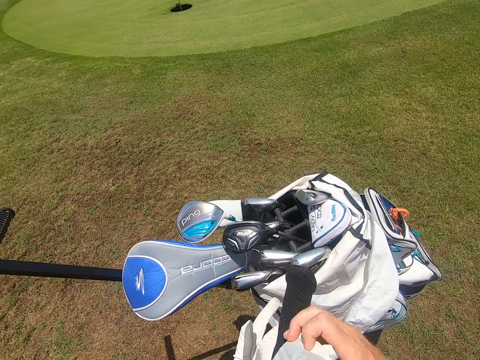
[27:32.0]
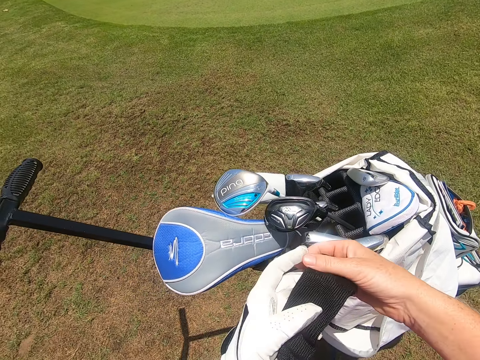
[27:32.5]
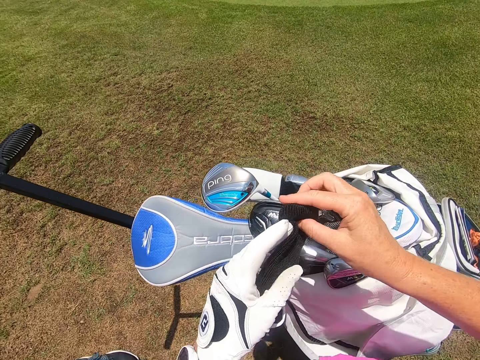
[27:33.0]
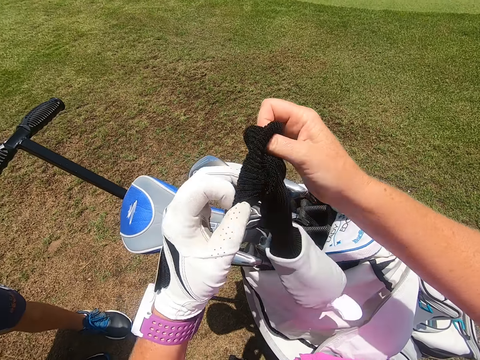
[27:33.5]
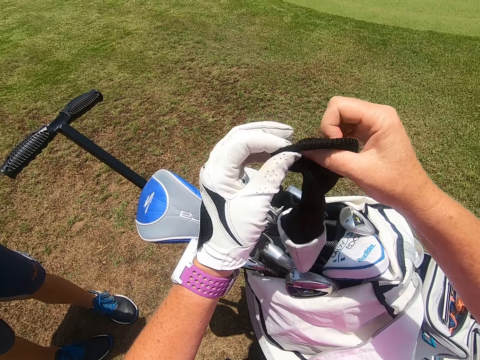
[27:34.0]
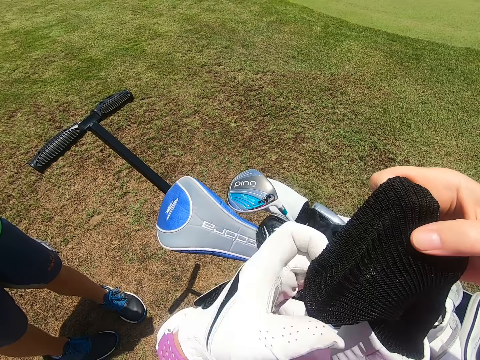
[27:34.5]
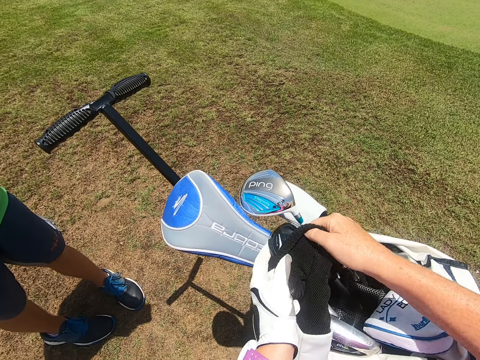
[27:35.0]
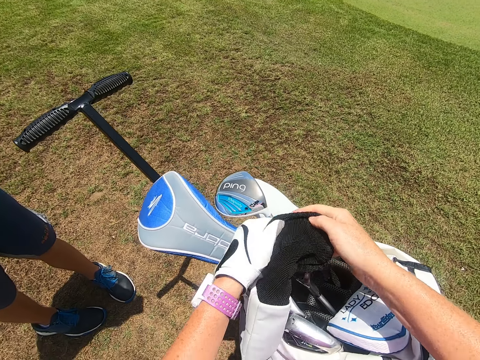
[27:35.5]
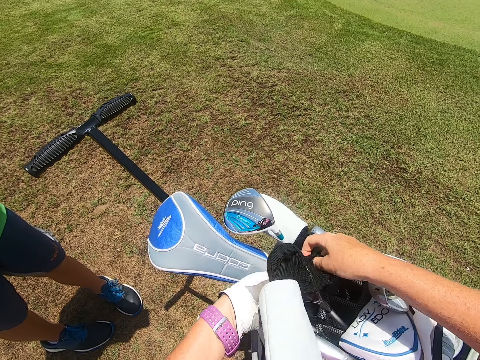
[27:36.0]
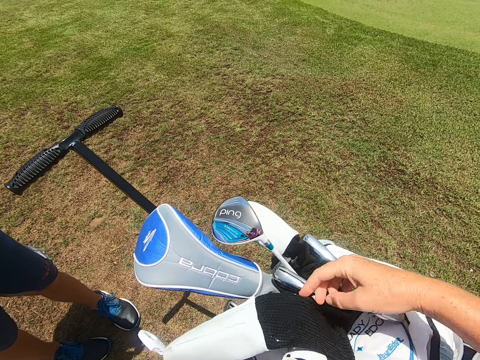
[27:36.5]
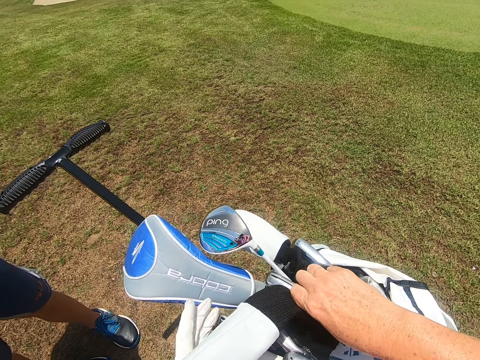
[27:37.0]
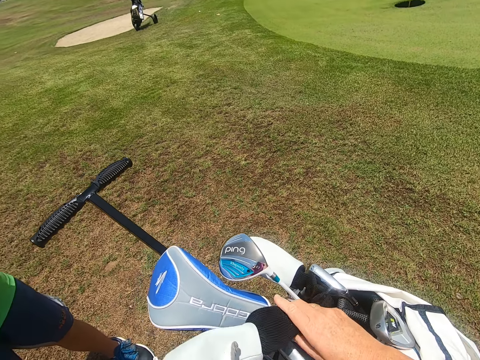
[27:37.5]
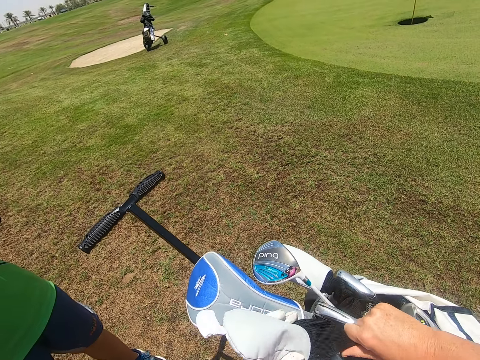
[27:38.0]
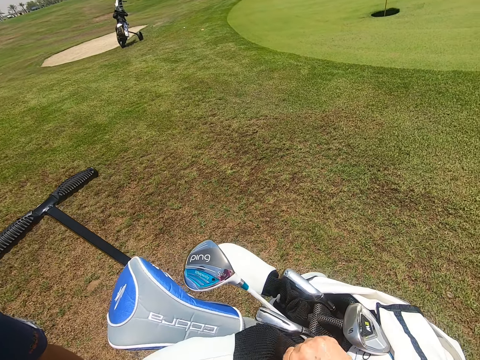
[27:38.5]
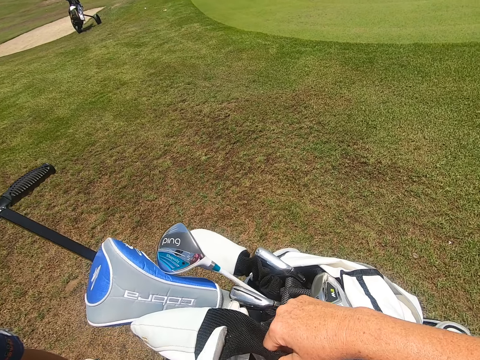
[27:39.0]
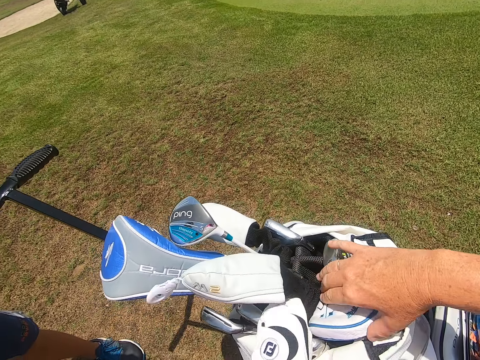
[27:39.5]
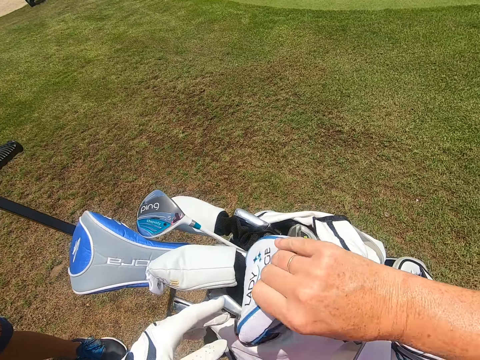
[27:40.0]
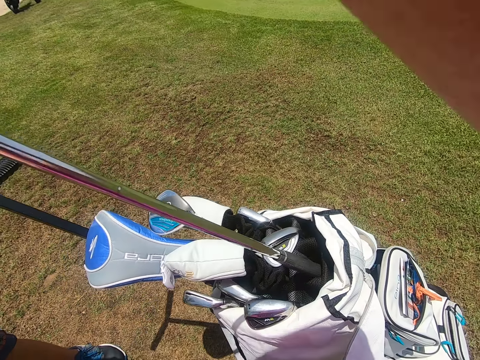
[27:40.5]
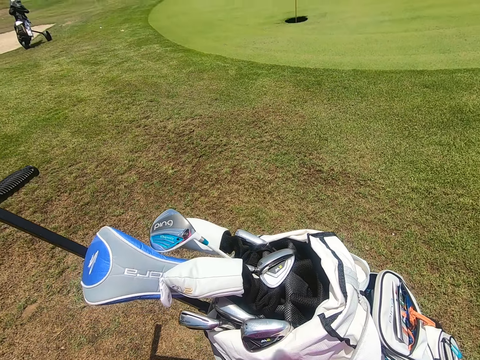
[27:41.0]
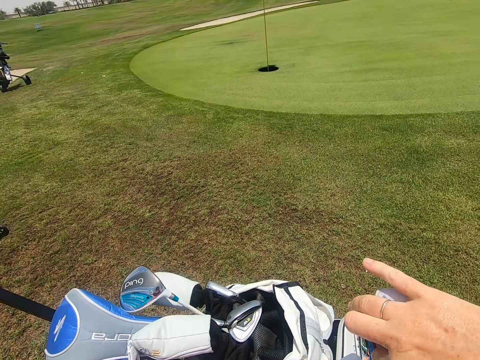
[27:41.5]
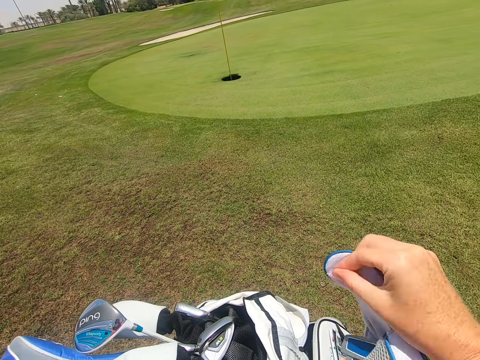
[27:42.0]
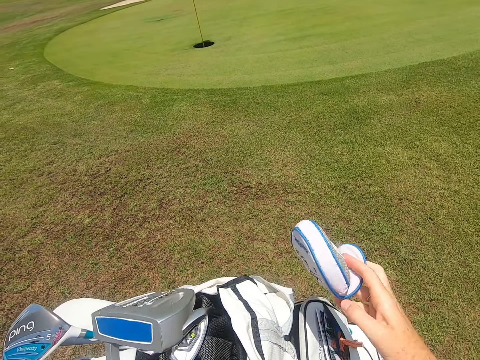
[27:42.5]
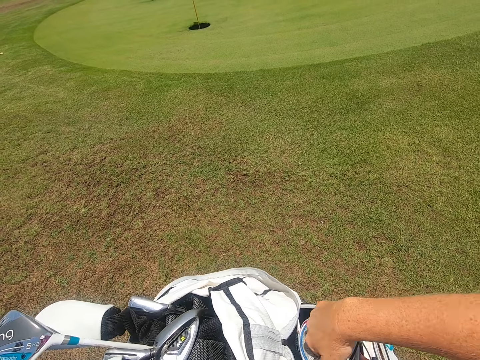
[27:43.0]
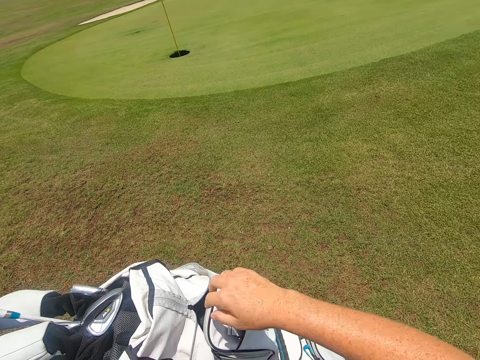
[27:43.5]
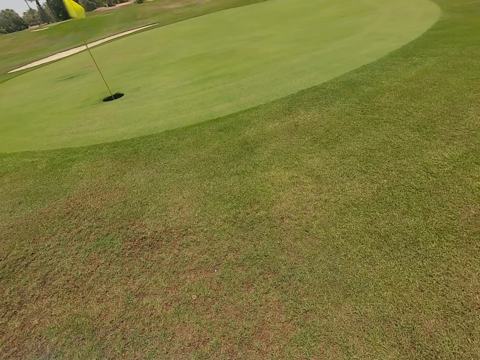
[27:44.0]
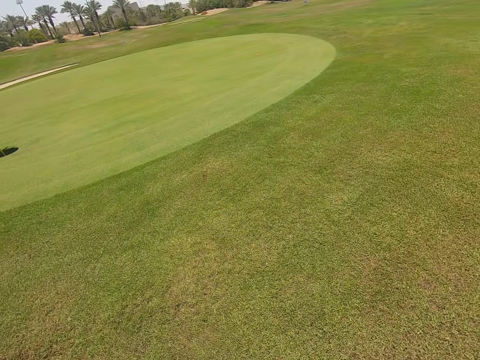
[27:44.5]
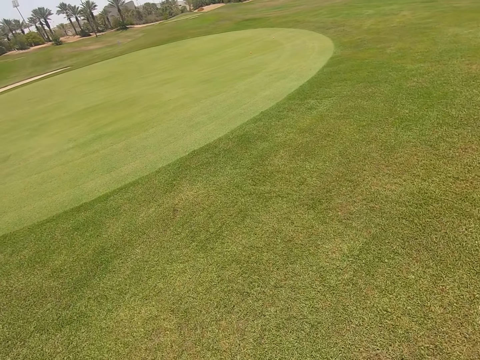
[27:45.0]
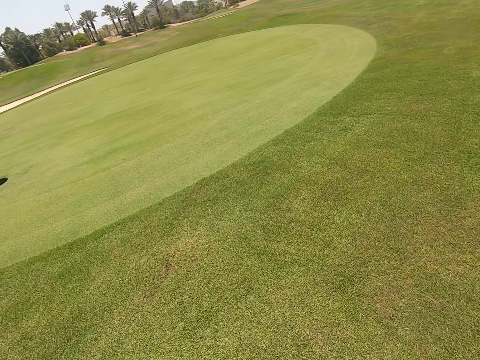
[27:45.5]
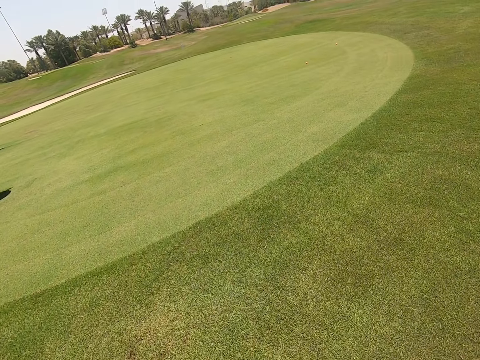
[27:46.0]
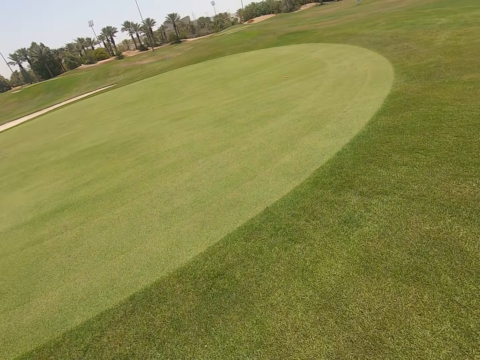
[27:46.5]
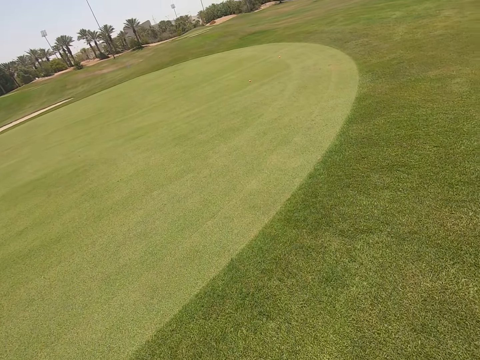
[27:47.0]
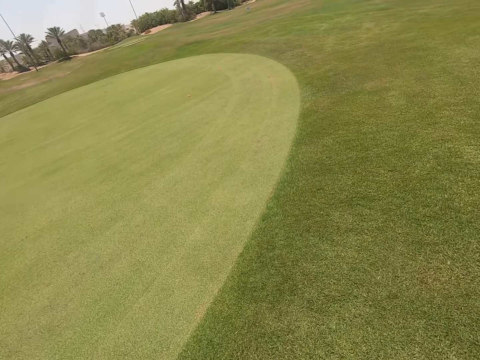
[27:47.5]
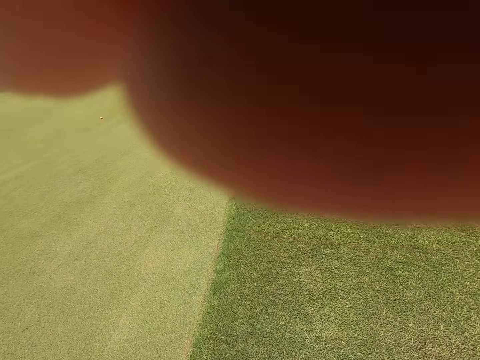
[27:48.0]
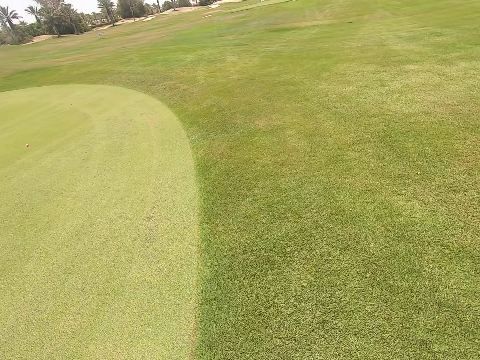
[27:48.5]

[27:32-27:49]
The camera wearer places the head club cover on the golf bag. They open the bag. They place the head club cover on the golf club. They pick up a golf club from the golf bag. They take the golf club head cover. They place the head club cover in the golf bag. They move around the golf park.

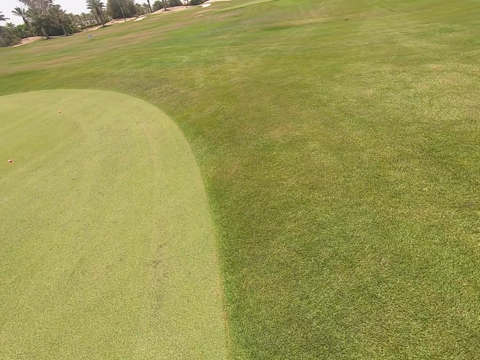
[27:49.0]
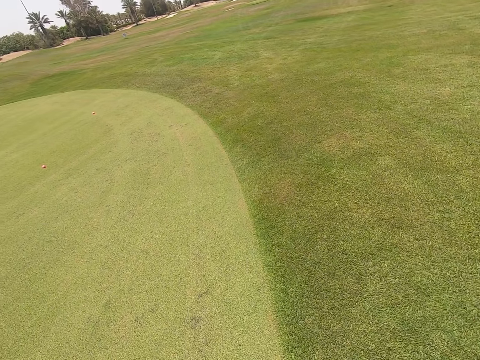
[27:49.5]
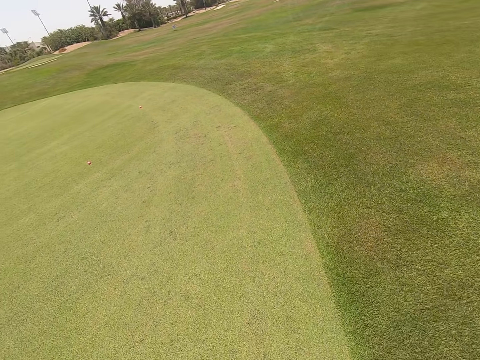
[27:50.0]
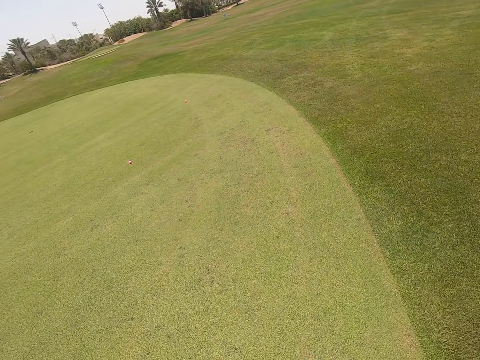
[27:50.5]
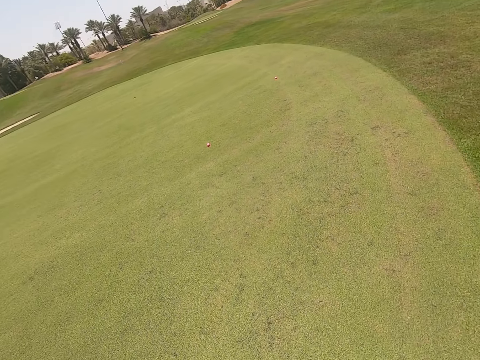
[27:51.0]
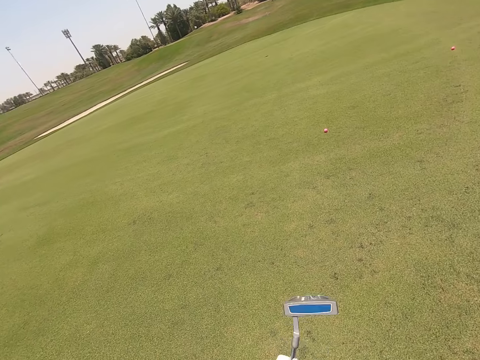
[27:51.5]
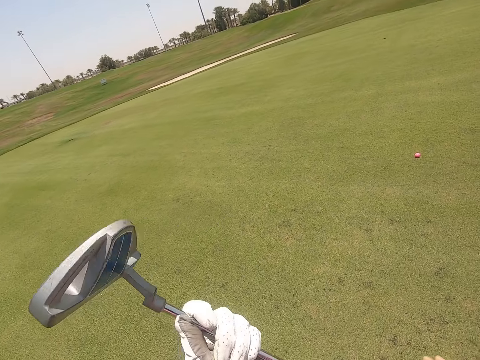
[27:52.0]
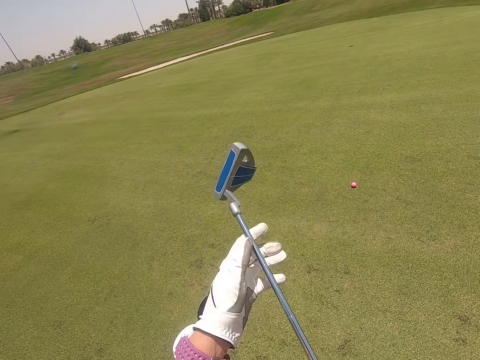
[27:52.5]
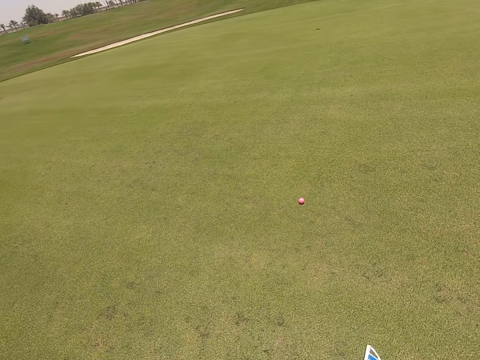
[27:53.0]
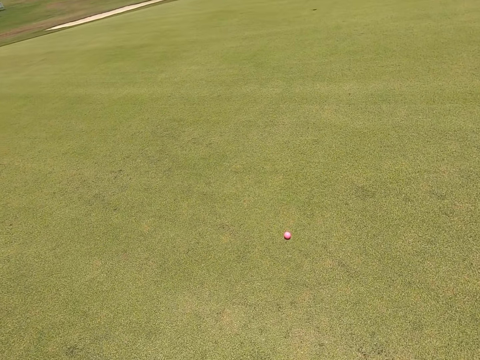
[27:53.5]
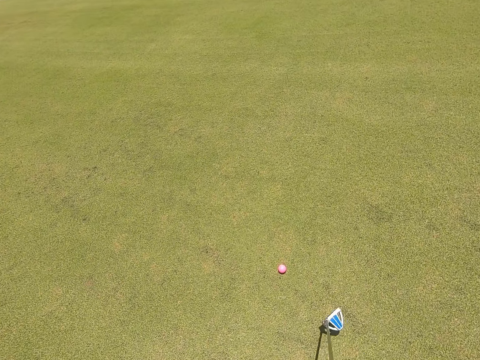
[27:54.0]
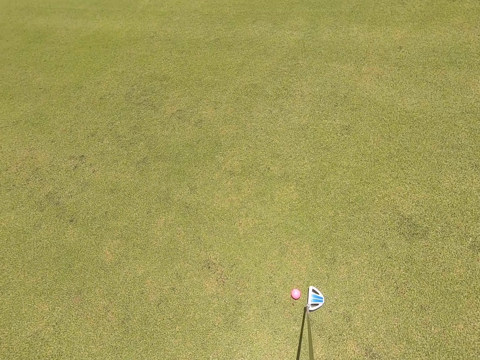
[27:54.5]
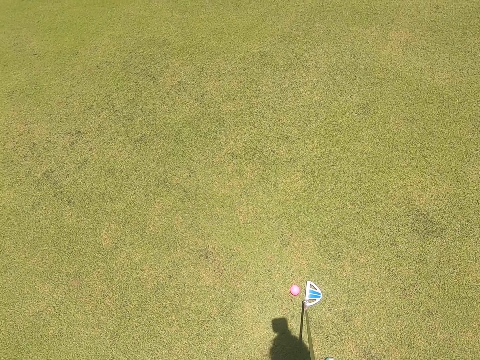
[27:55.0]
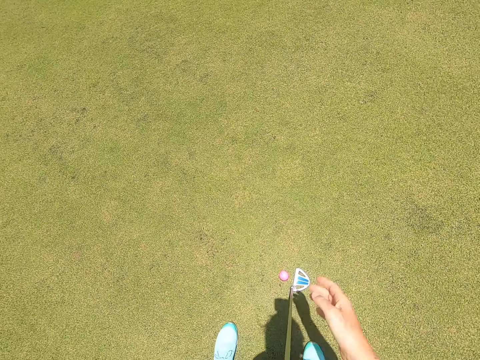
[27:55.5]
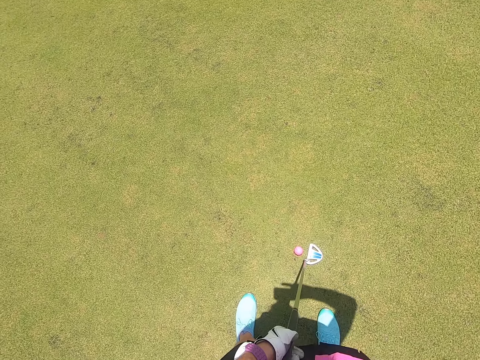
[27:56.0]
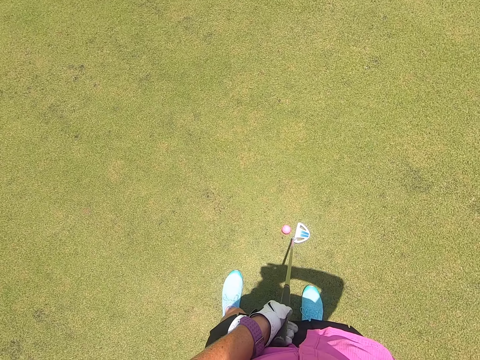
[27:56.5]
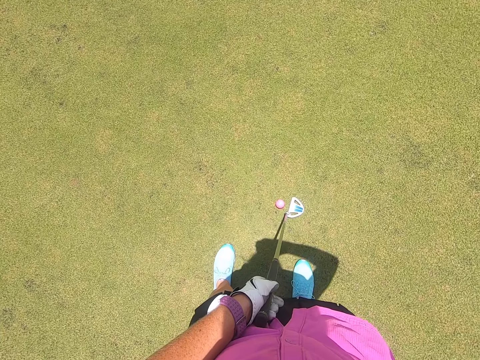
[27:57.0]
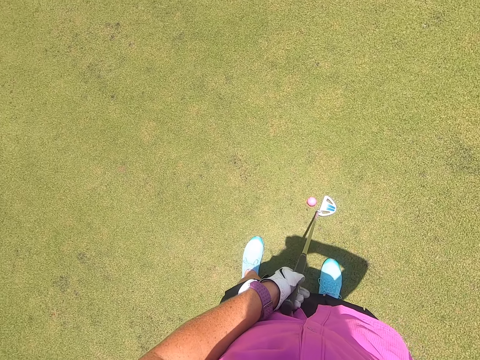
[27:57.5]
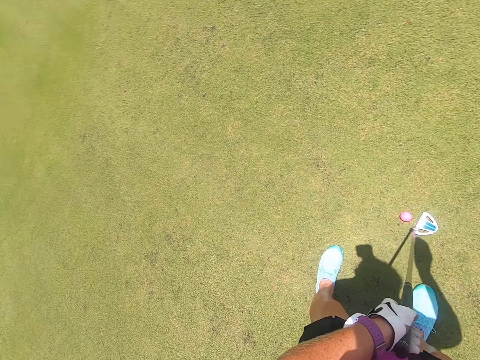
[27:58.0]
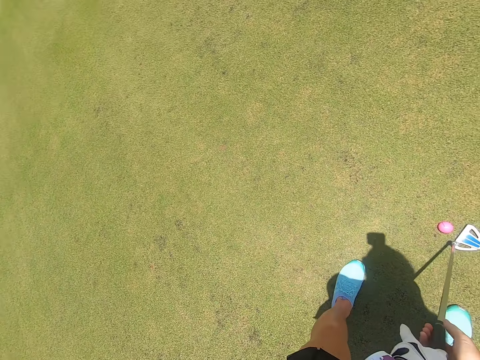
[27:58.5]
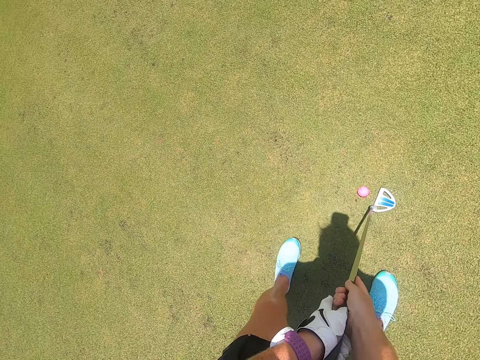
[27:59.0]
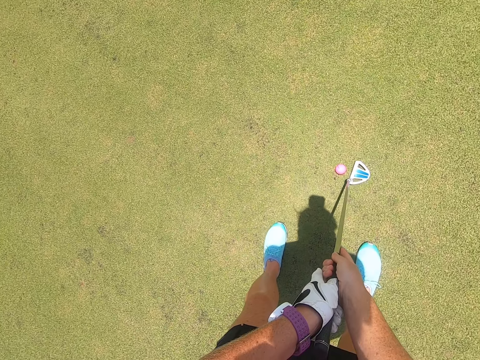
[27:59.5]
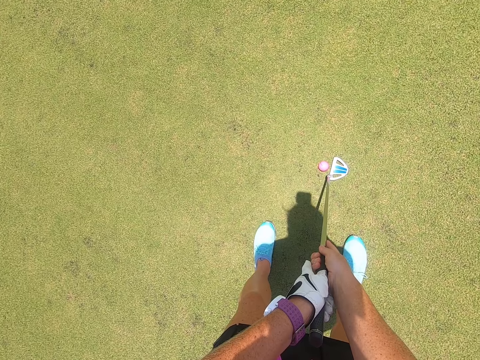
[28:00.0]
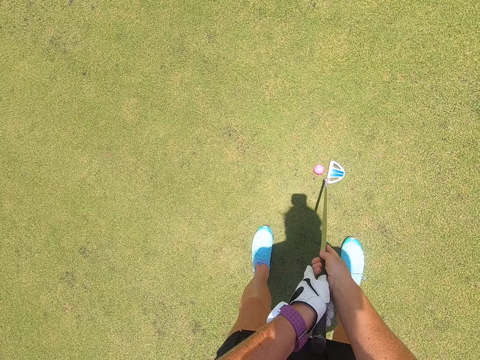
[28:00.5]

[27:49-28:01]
The camera wearer holds the golf club in the hand. They turn the golf club. They stand at the golf park. They touch the camera. They hold the golf club.
